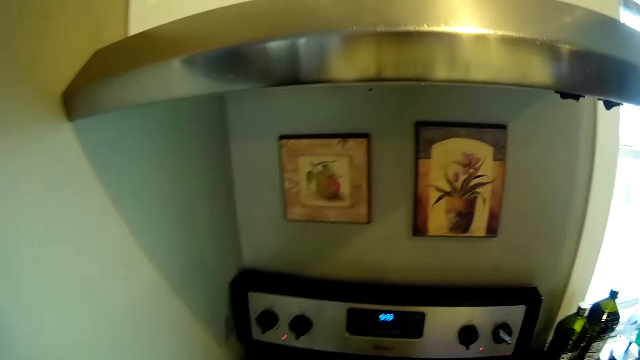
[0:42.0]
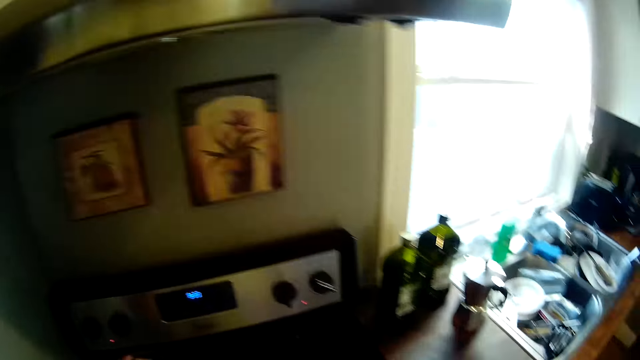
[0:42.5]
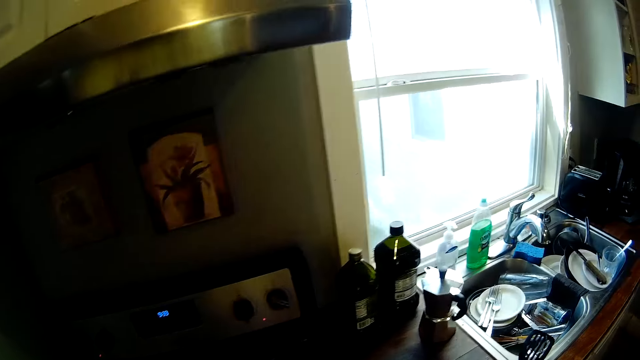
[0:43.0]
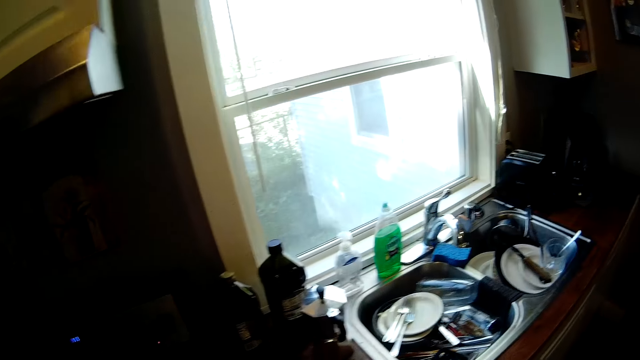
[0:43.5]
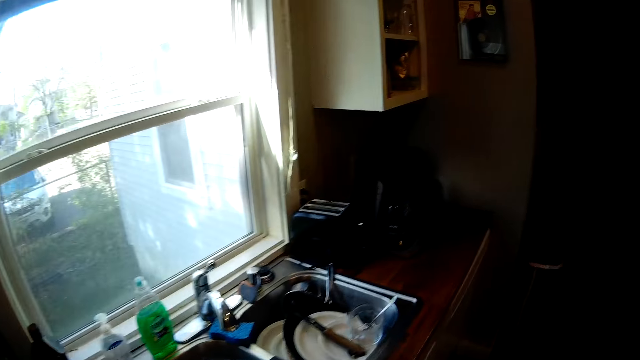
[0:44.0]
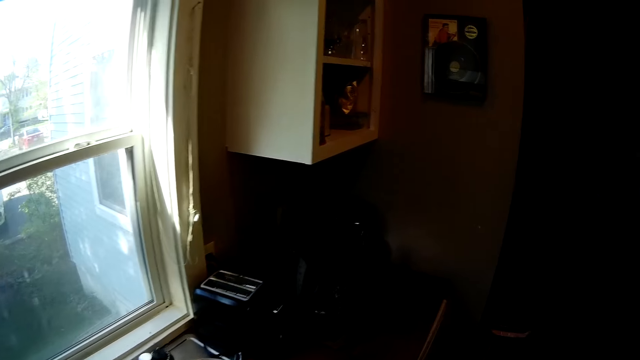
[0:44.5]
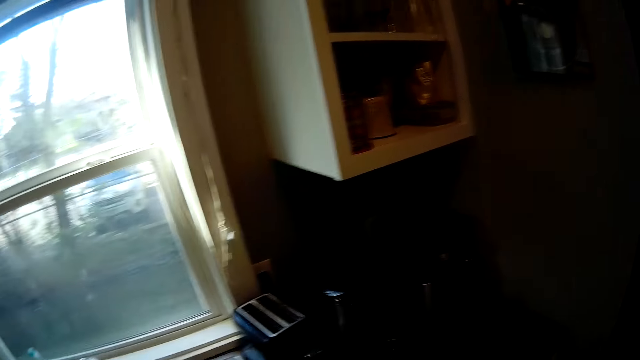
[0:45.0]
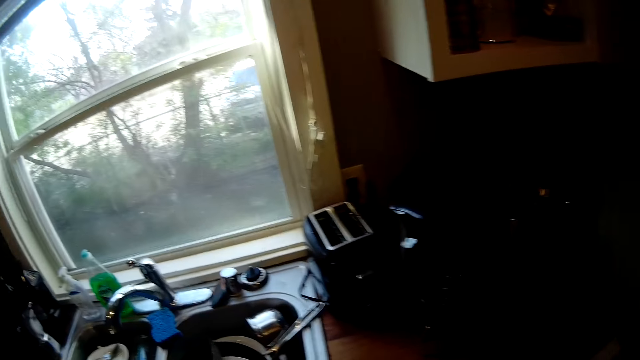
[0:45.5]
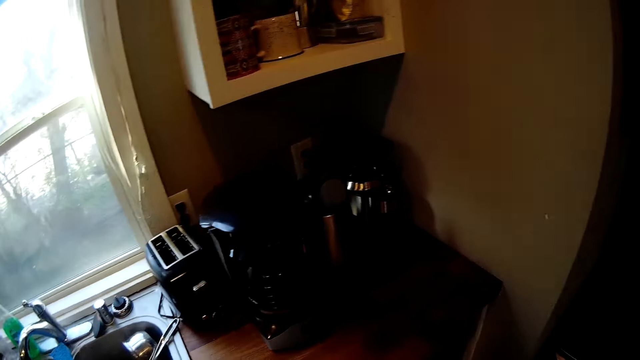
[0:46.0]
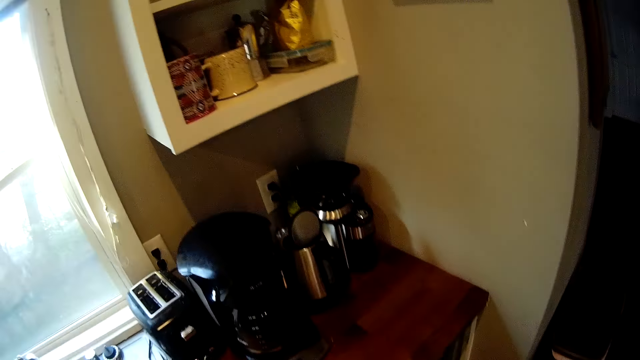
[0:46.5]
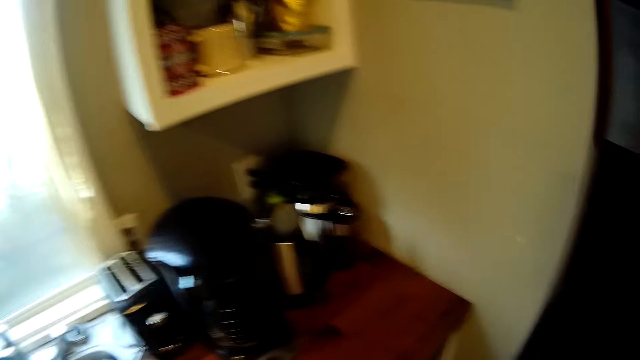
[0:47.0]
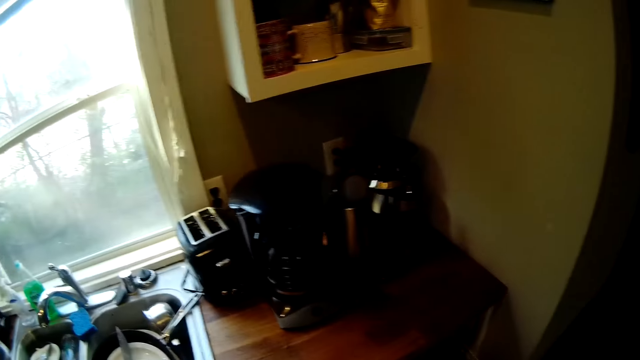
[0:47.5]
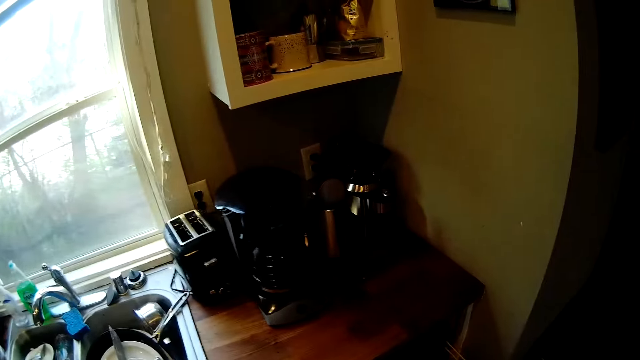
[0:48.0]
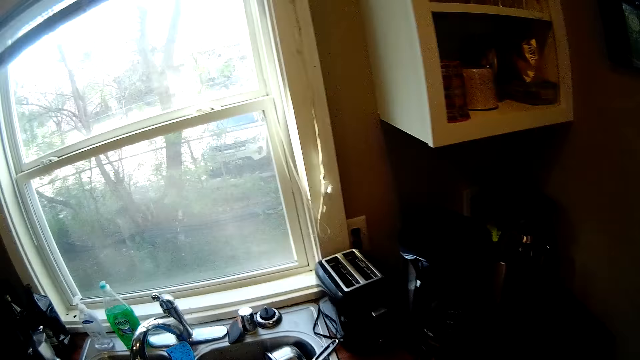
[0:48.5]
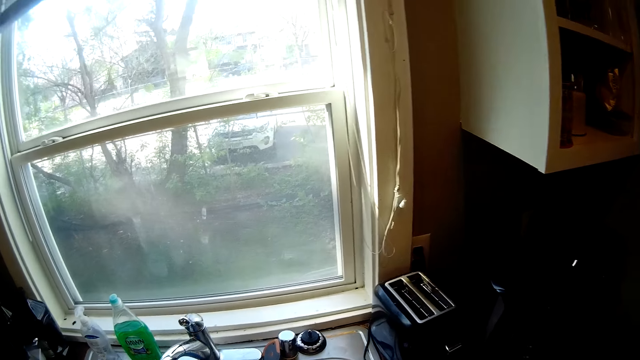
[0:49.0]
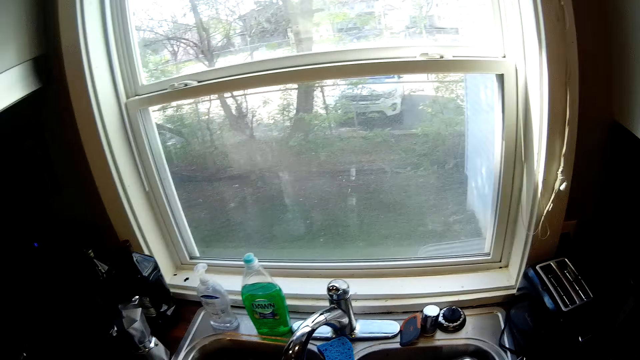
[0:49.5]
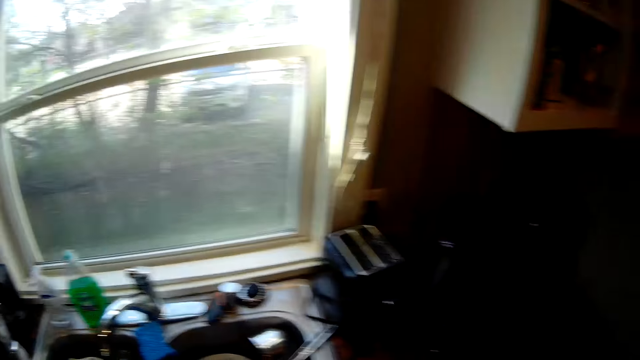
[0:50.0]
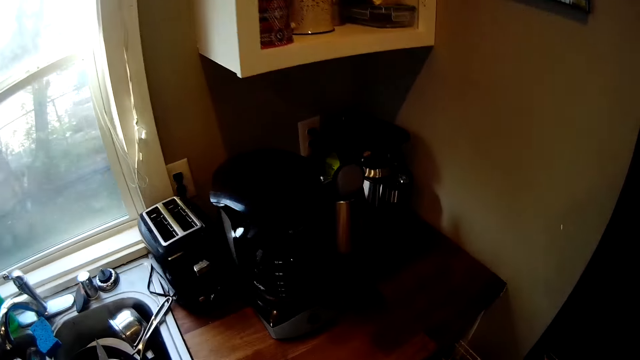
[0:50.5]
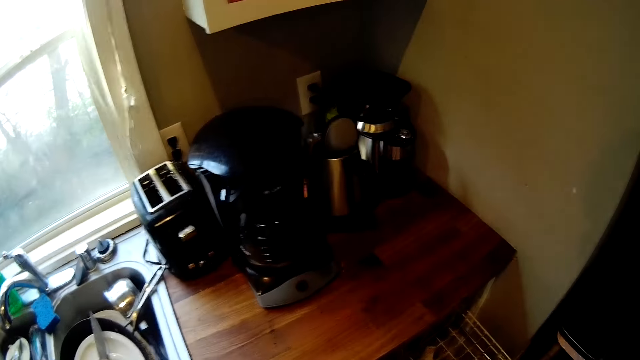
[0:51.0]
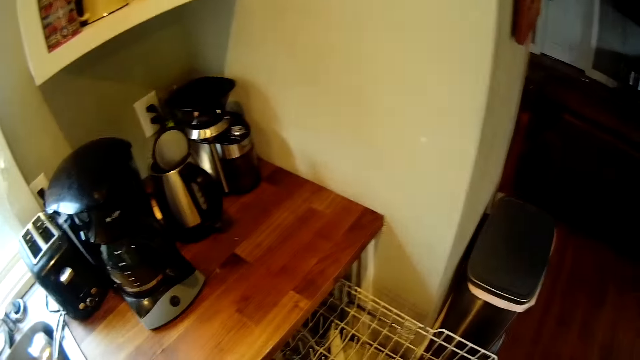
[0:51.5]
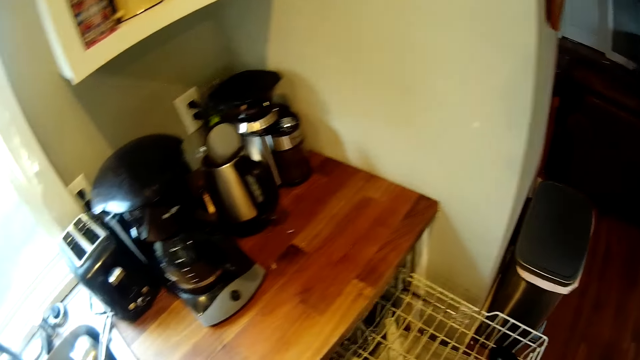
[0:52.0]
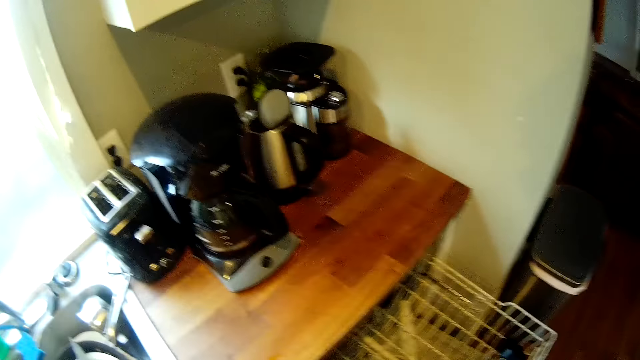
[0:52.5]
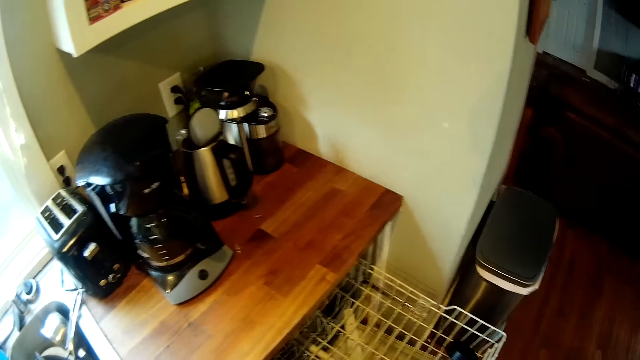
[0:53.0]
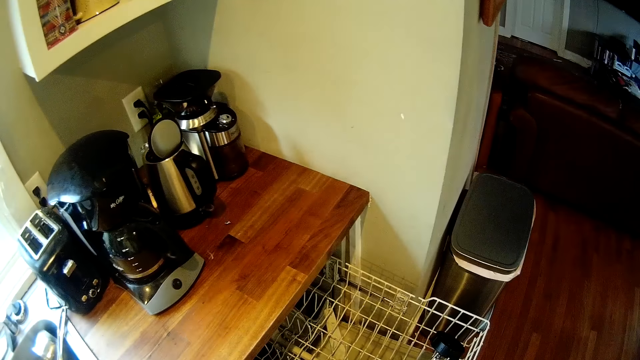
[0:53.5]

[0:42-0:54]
The camera wearer opens a kitchen cabinet door with his right hand. He pulls out an aluminium basket from the cabinet with his right hand.

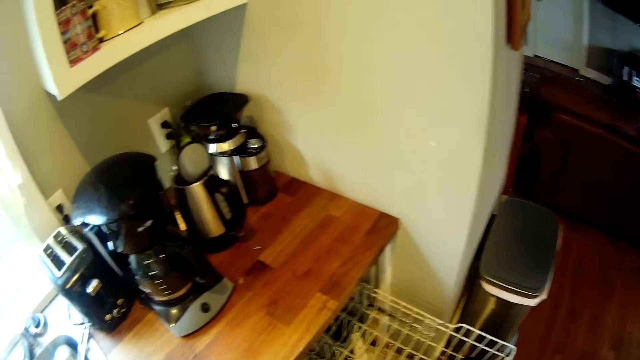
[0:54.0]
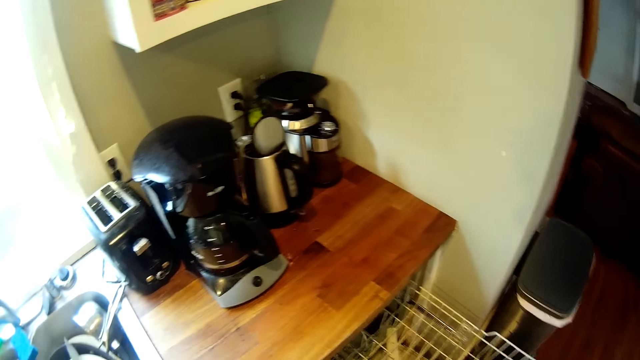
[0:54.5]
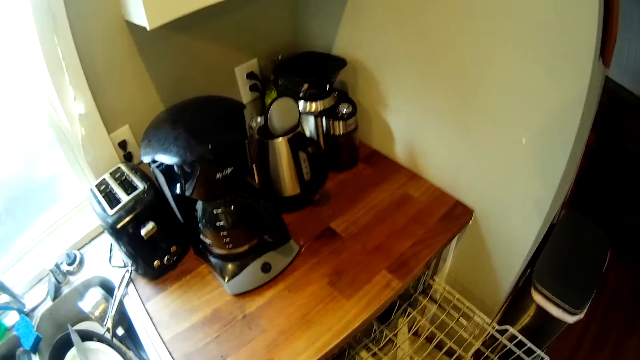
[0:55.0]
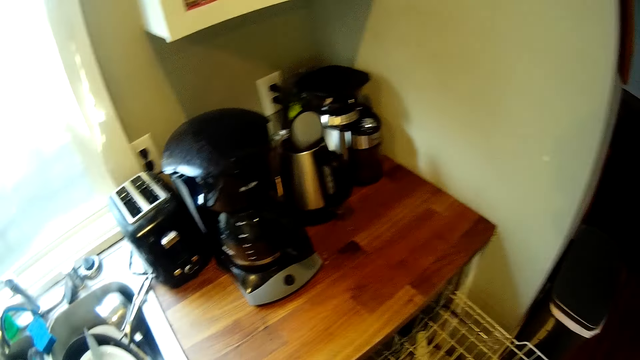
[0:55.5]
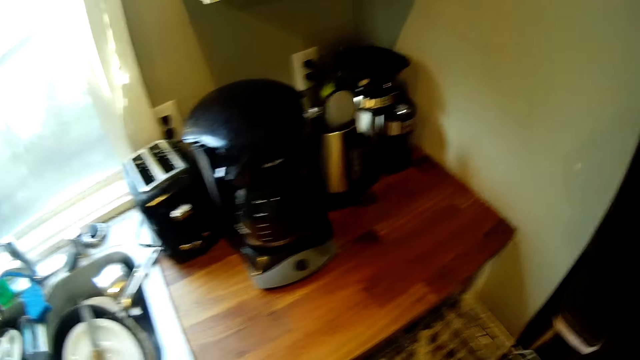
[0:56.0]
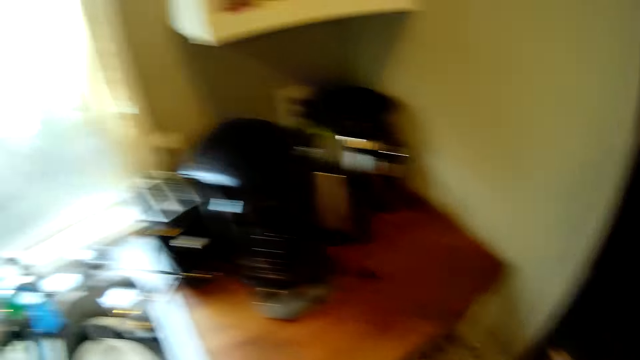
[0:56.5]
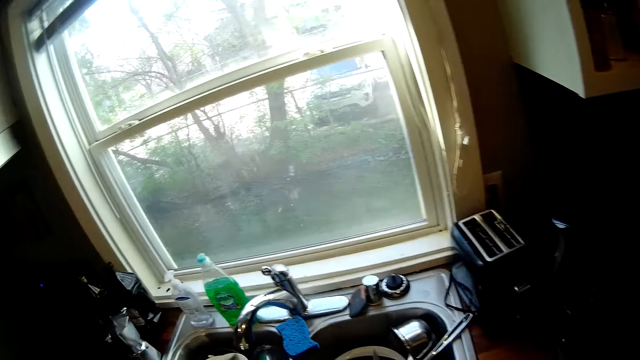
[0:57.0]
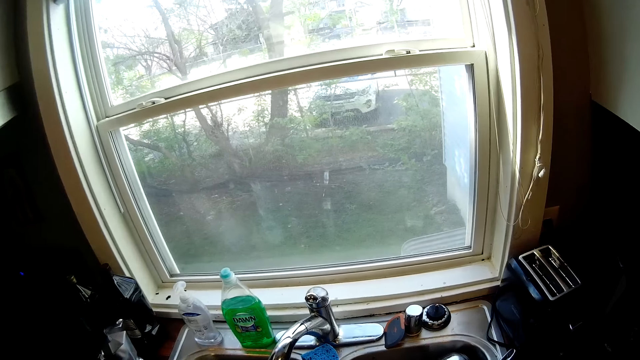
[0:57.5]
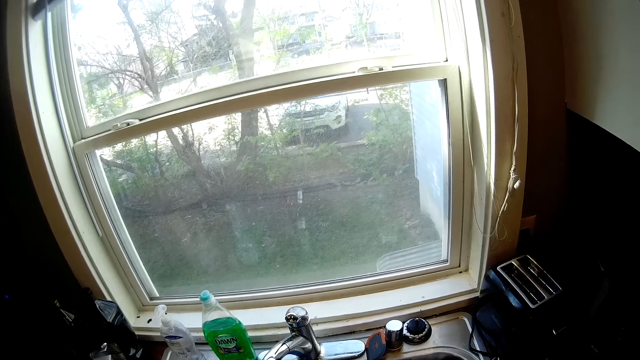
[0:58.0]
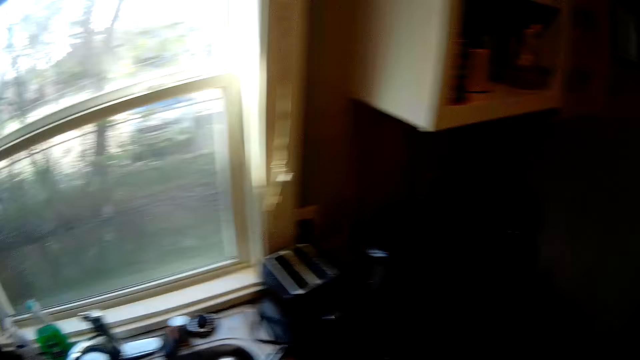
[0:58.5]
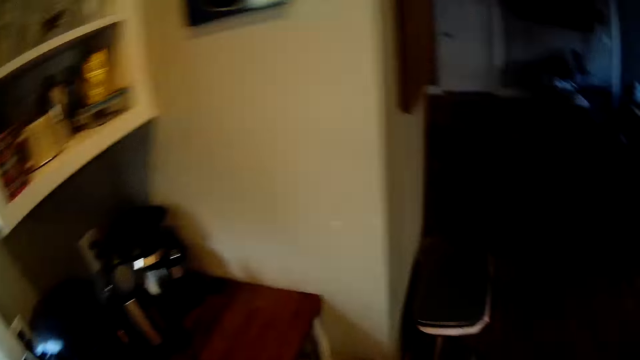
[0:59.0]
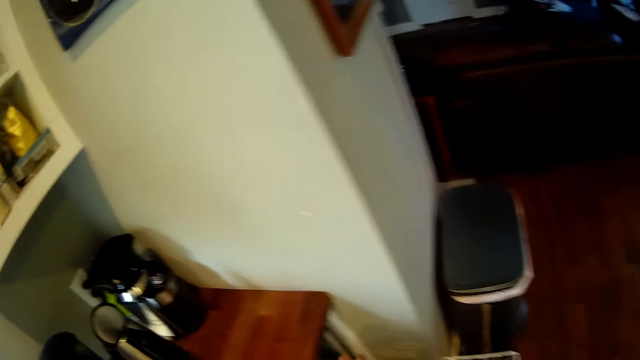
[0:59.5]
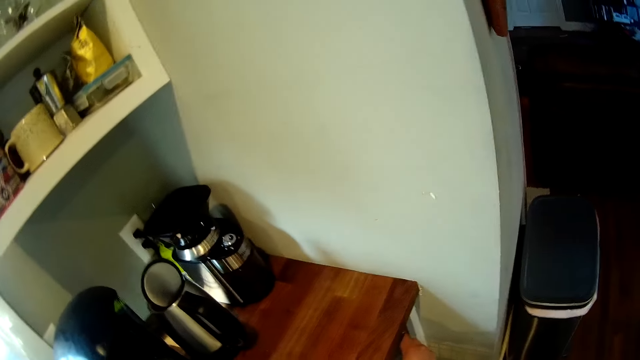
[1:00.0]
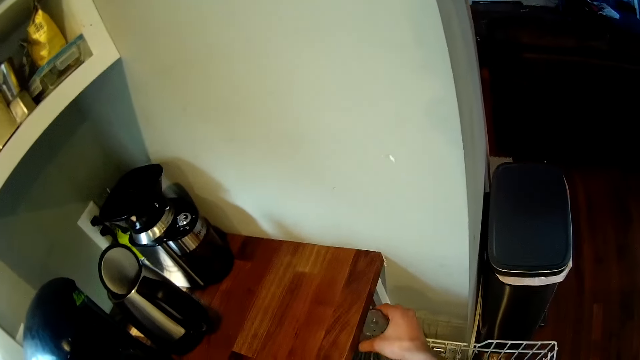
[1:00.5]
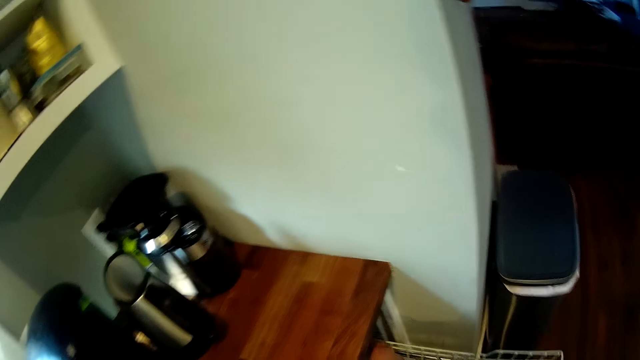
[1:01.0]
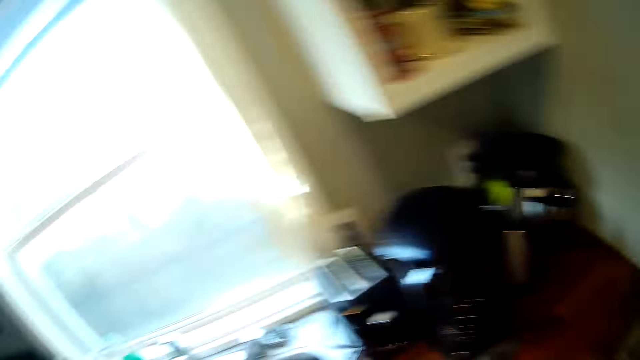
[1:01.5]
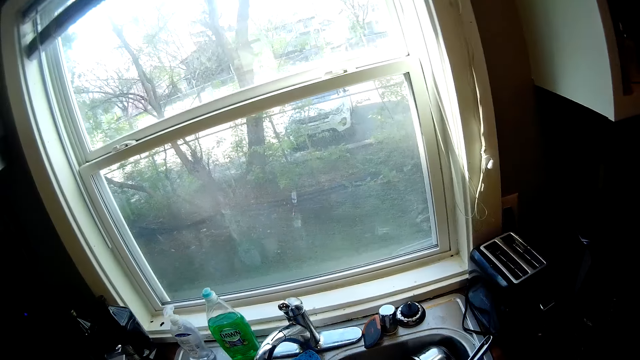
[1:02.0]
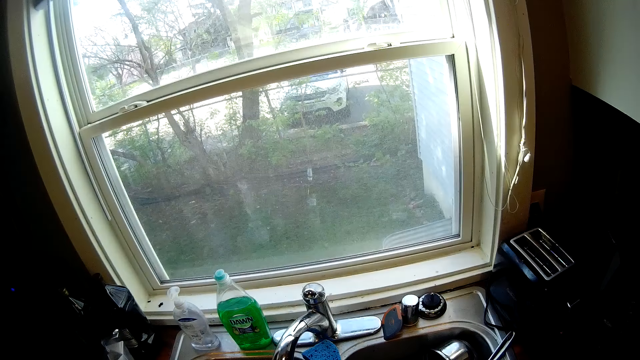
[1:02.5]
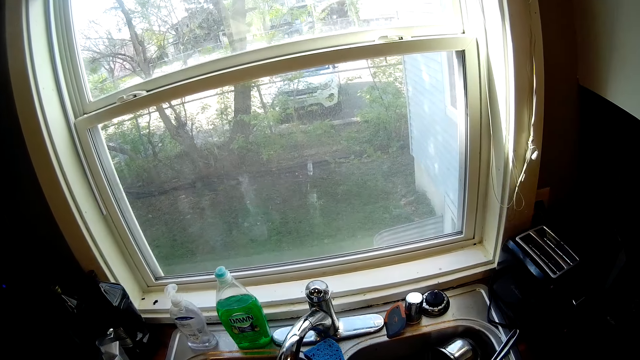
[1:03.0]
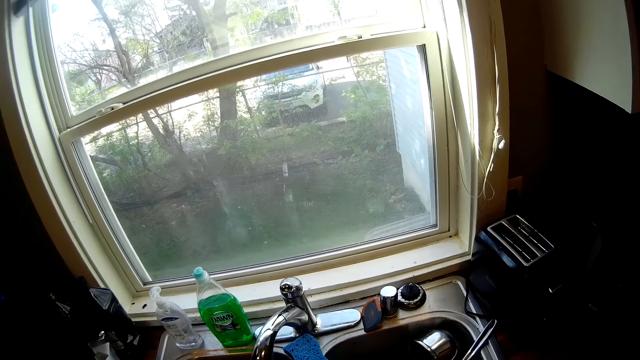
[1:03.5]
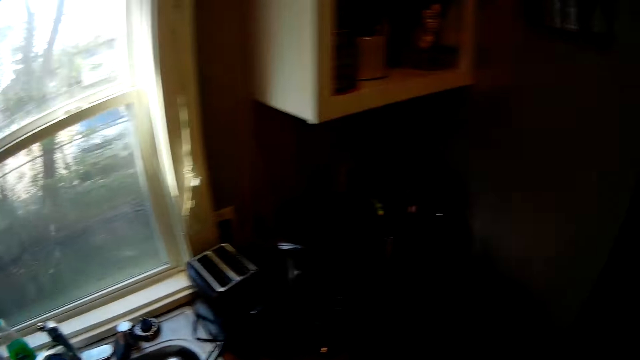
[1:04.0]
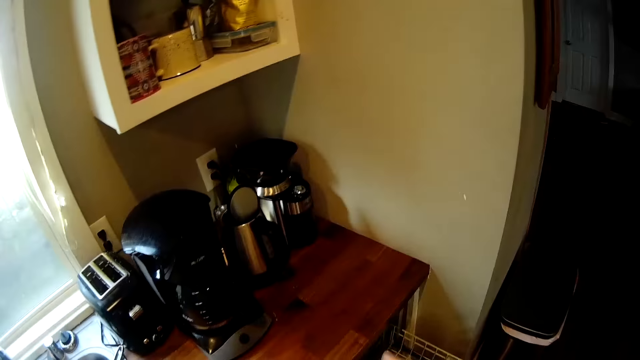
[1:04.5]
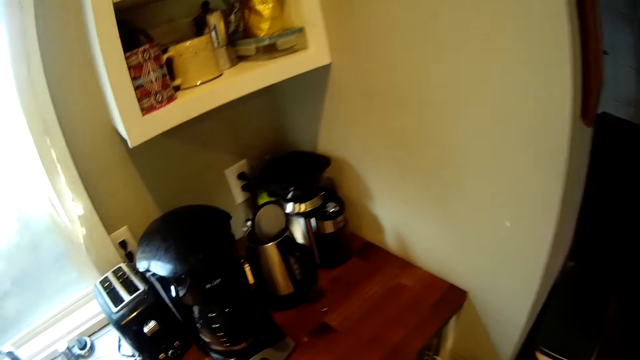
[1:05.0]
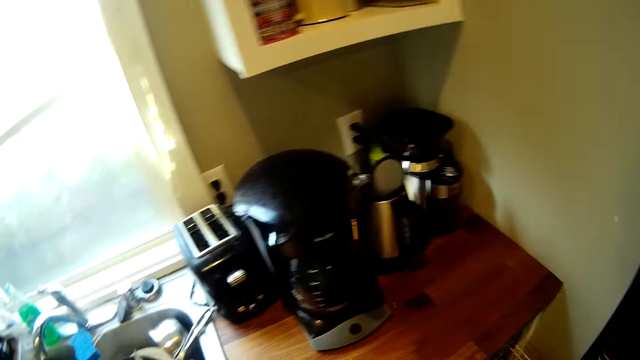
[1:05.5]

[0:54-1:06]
The camera wearer drops a glass cup in his right hand inside the aluminium basket. He arranges utensils.
